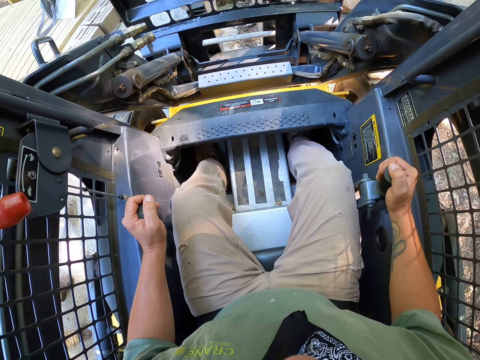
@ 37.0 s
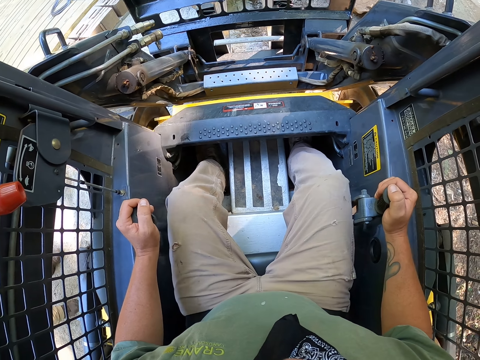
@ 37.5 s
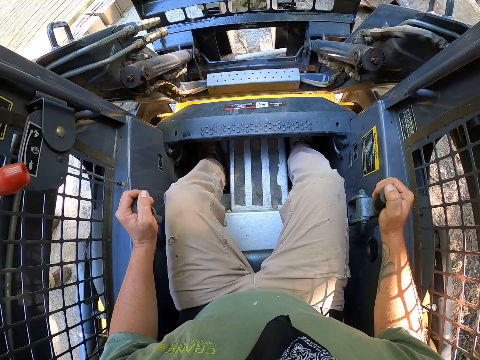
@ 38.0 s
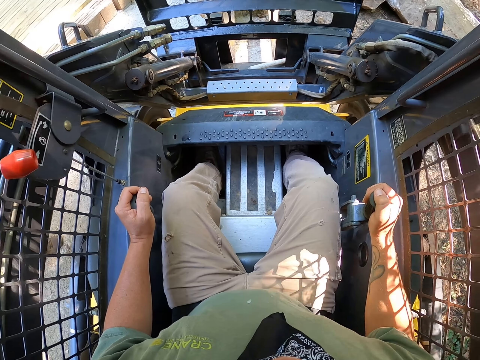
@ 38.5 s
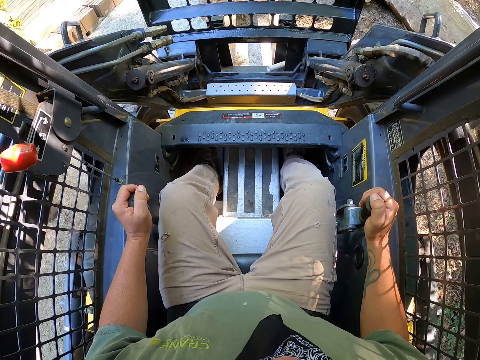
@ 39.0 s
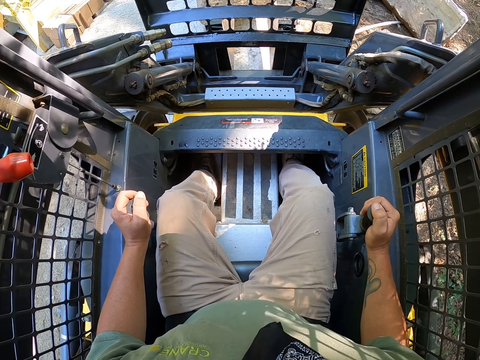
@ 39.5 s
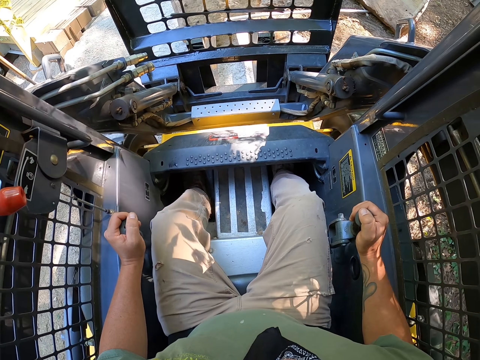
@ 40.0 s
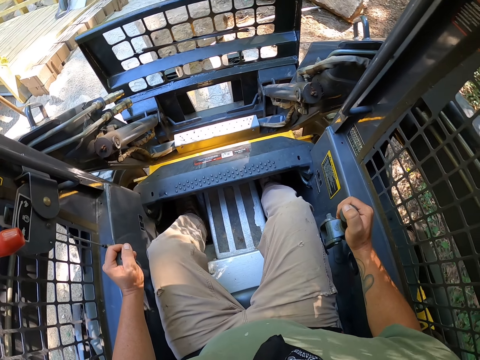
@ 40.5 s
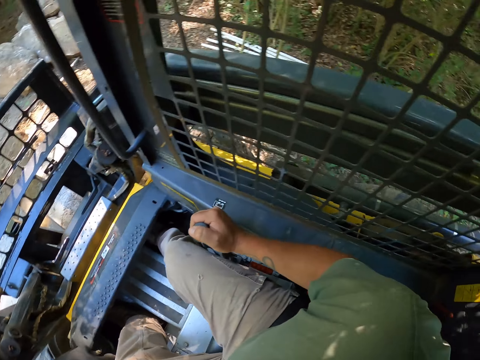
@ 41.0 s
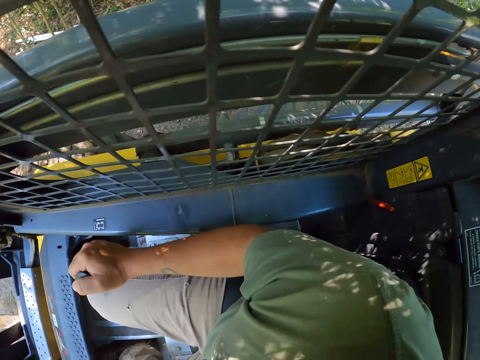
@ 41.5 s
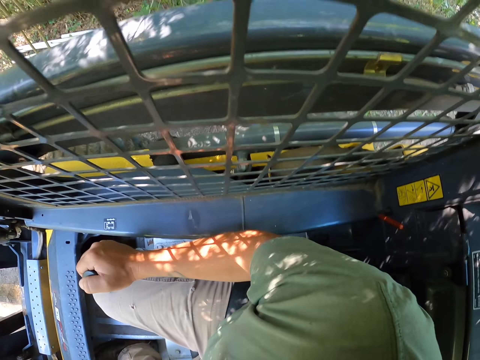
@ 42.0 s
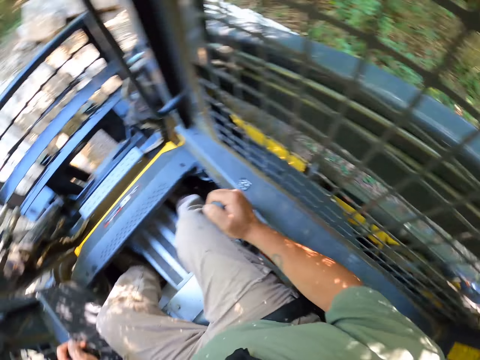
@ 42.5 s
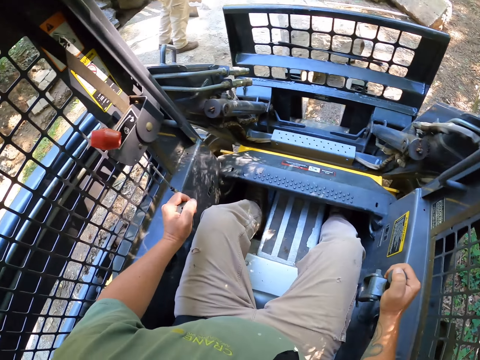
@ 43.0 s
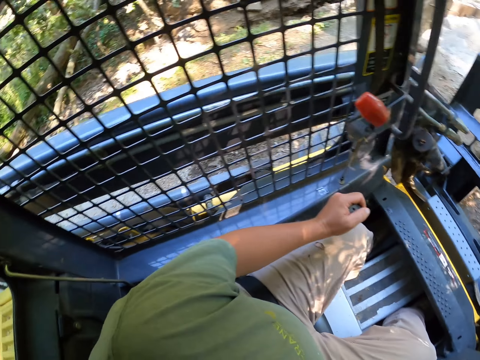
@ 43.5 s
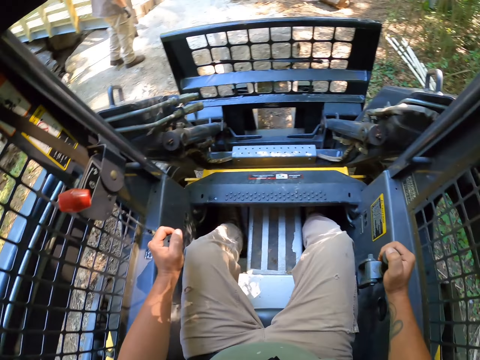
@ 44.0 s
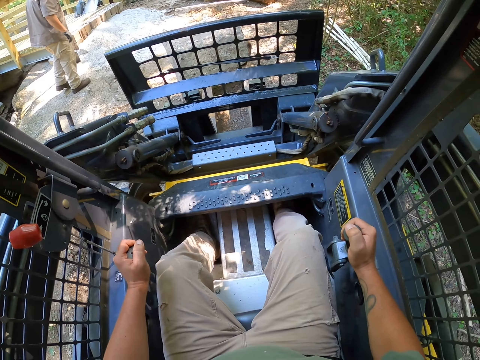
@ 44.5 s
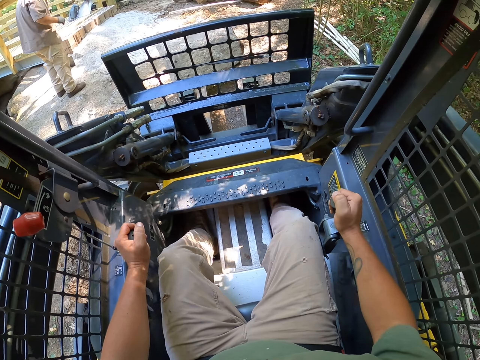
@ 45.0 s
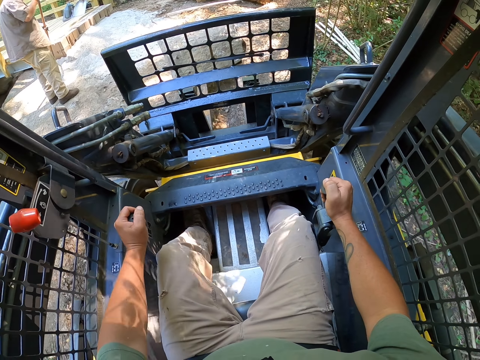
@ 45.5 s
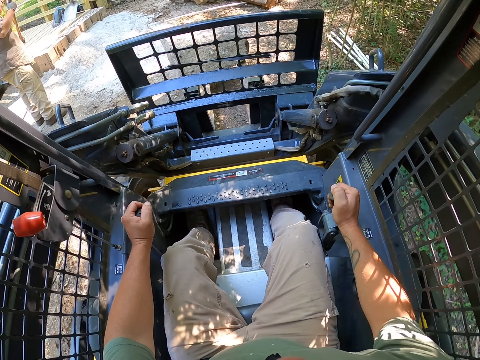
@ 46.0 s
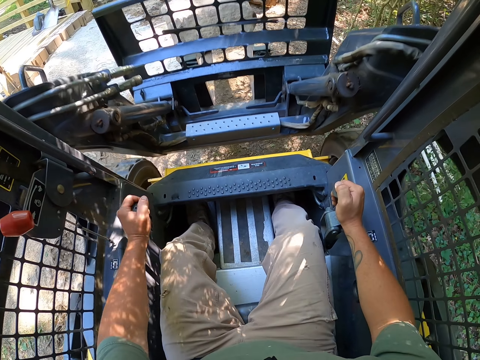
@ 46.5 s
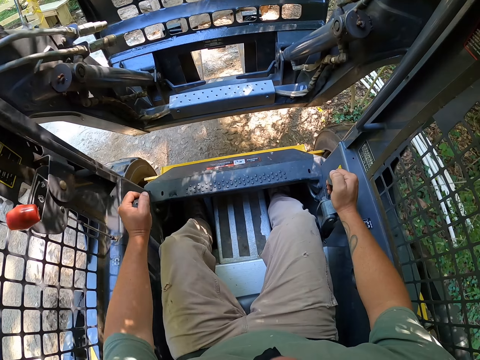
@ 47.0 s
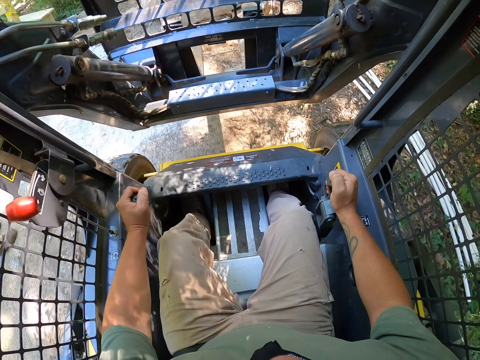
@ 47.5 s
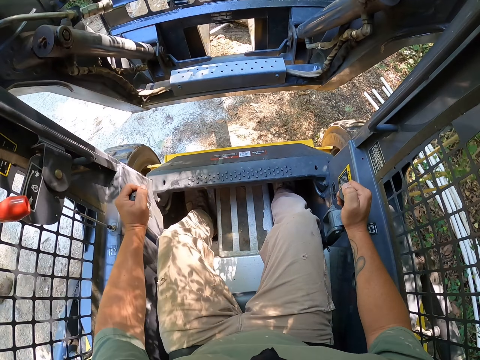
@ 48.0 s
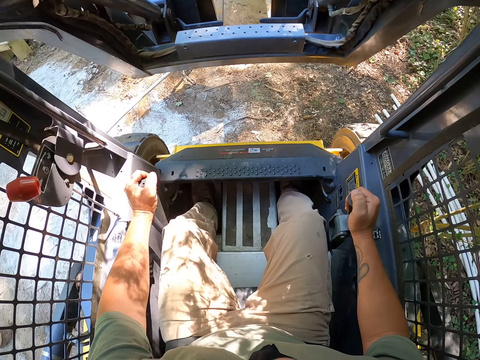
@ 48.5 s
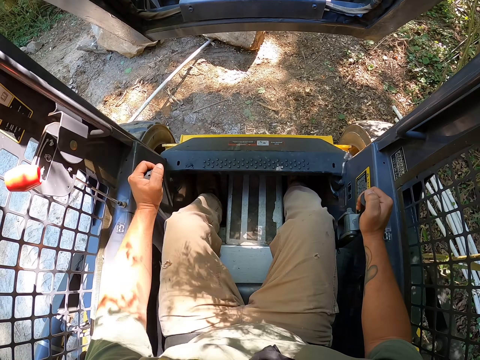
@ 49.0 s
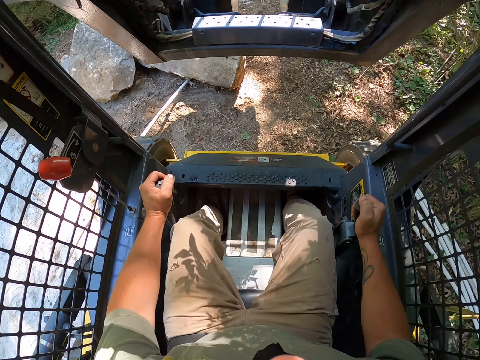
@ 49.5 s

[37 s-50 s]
The camera wearer reverses the forklift.

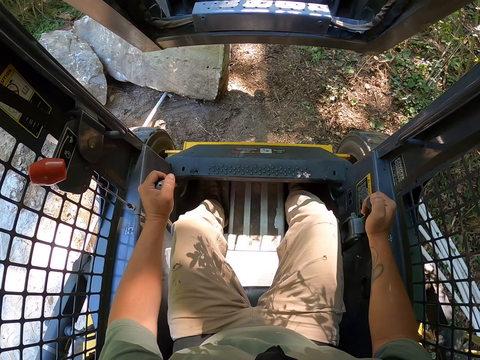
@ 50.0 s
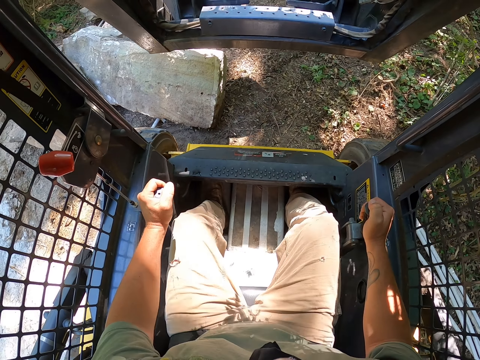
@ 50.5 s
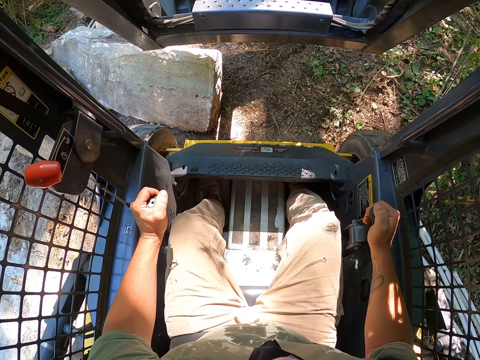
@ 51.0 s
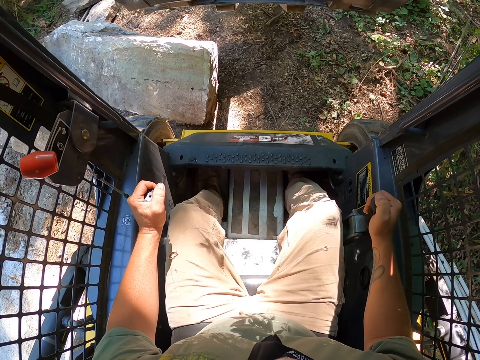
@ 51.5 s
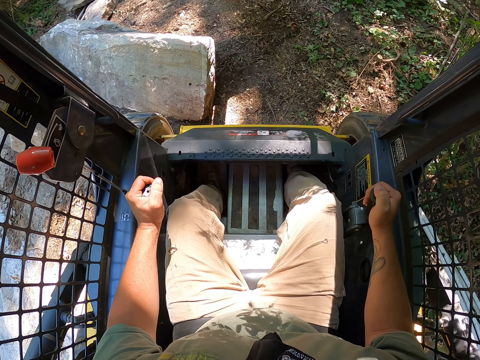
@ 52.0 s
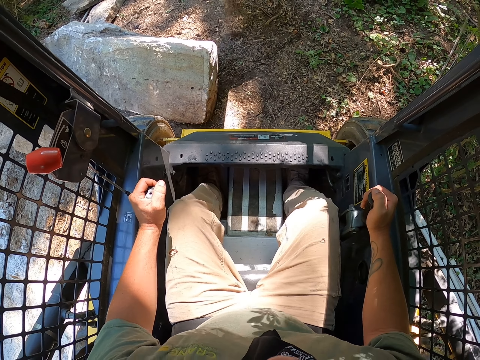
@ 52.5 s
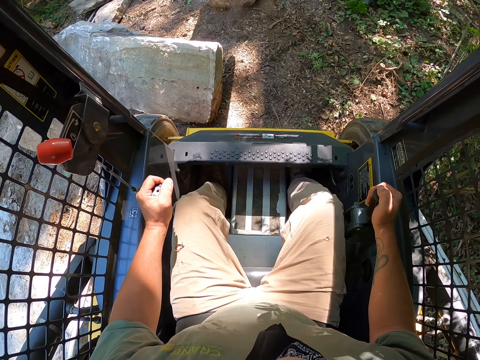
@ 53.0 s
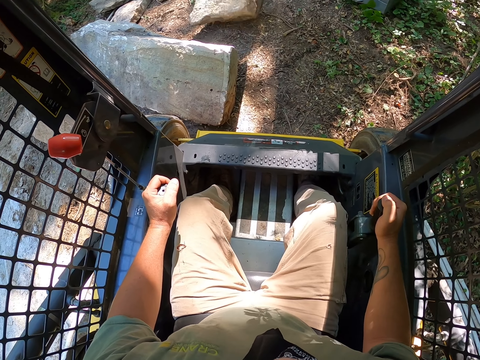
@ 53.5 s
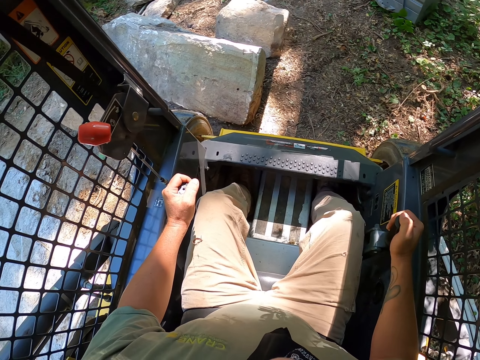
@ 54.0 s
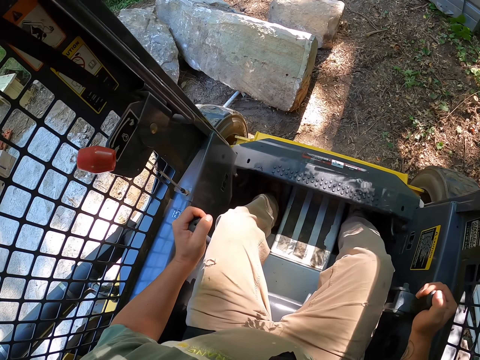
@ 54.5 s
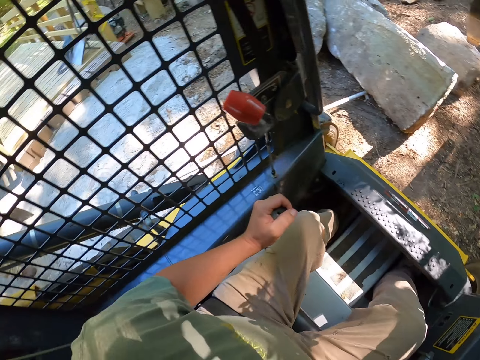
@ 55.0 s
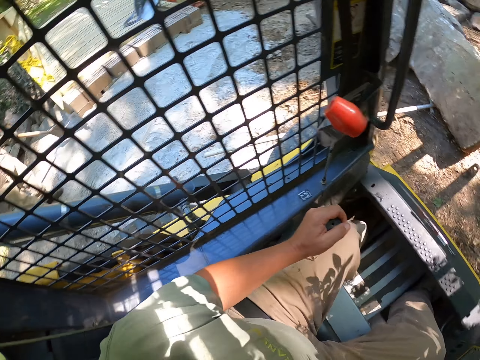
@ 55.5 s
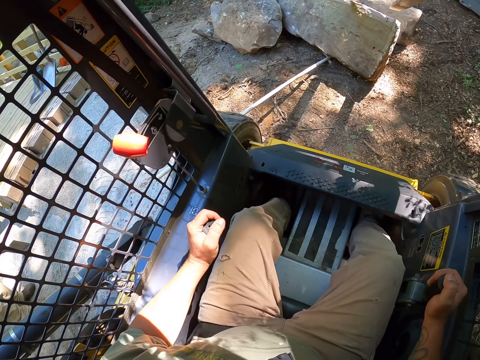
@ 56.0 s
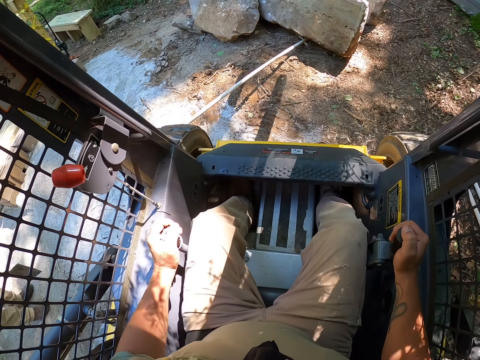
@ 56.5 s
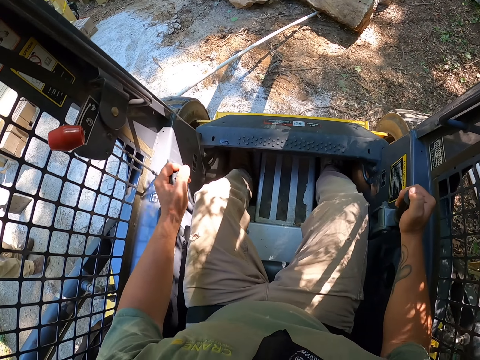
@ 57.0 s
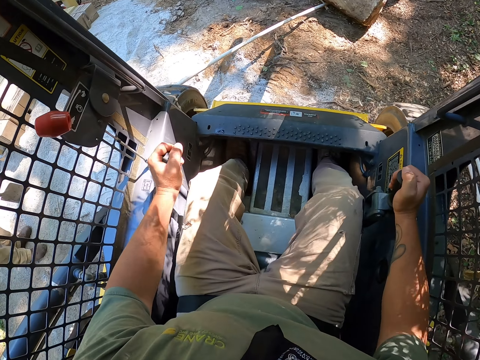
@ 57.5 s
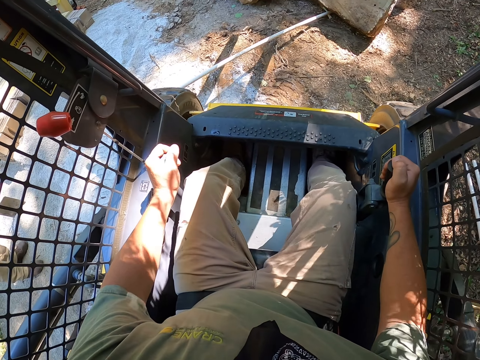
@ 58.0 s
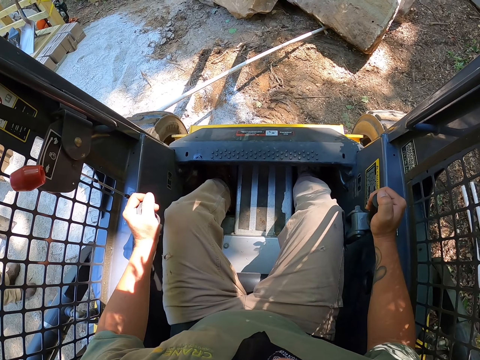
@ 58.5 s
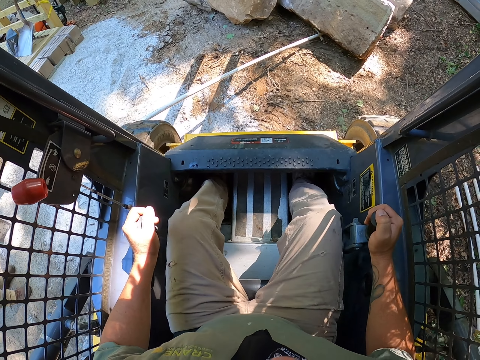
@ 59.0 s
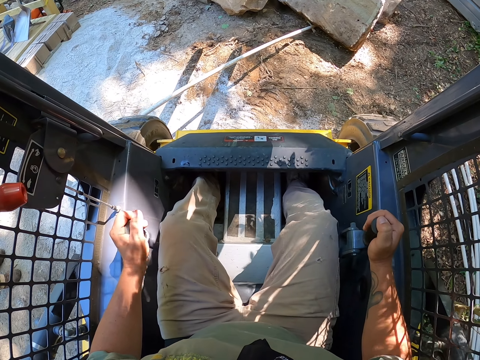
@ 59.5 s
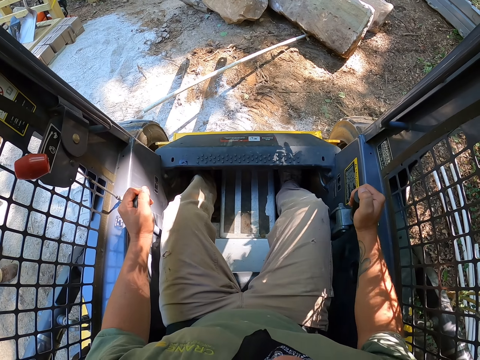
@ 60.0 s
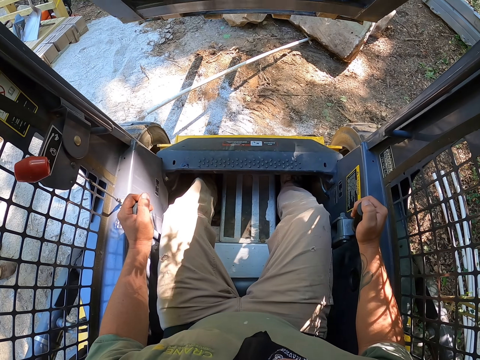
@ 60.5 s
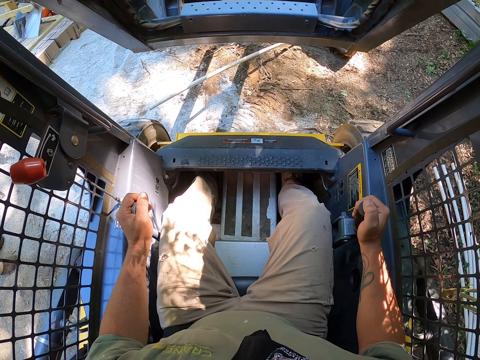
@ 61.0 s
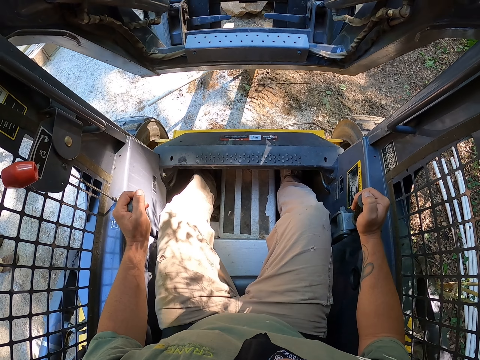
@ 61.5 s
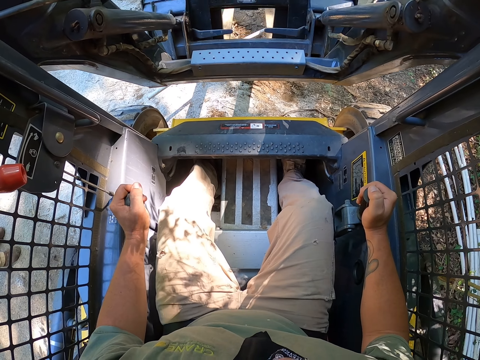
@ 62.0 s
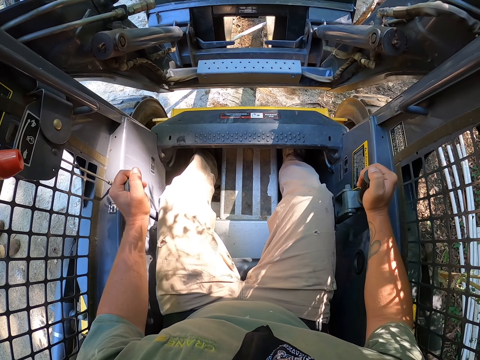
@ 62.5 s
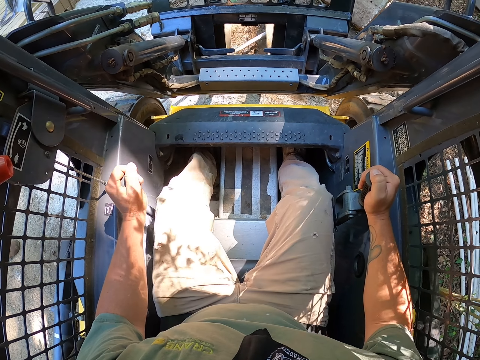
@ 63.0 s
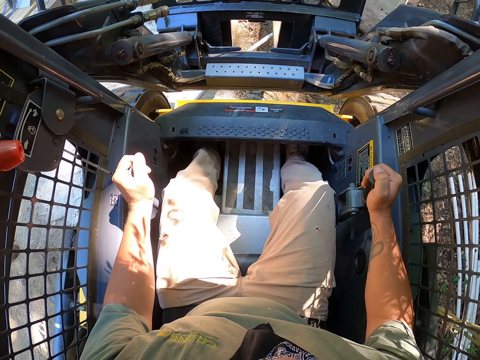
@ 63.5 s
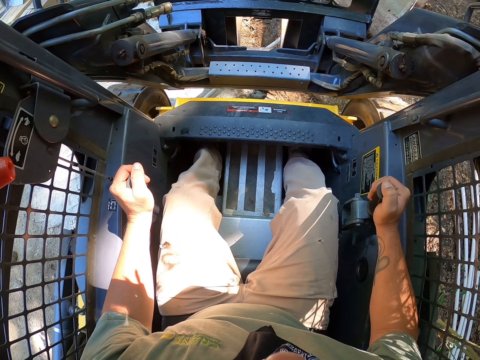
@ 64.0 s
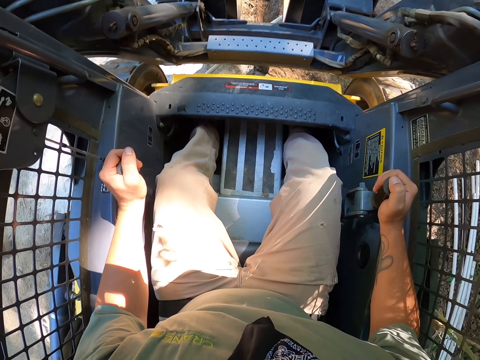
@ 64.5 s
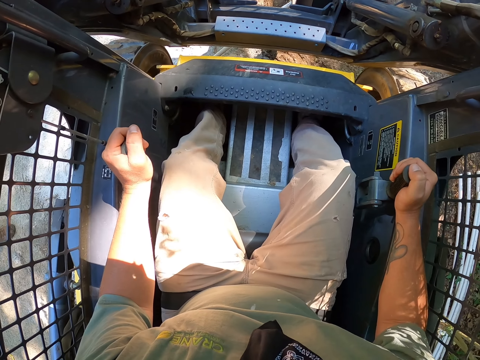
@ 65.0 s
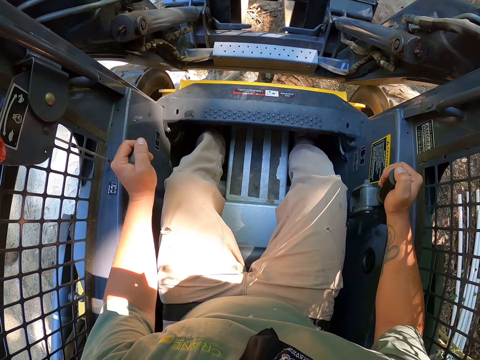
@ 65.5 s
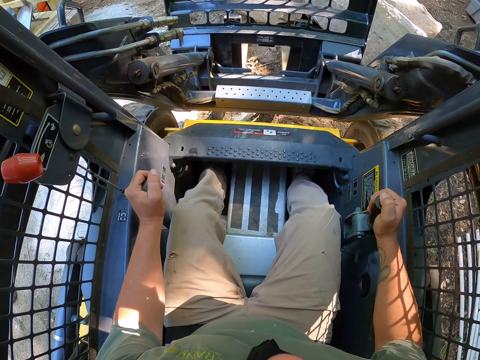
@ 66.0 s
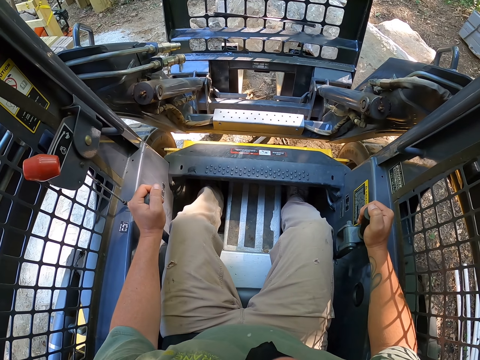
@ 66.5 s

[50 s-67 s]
The camera wearer drops the stone from the forklift. They drive the forklift and reverse the forklift. They lift the stone with the forklift.
